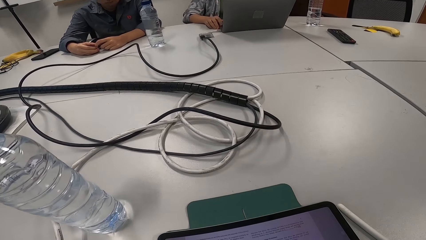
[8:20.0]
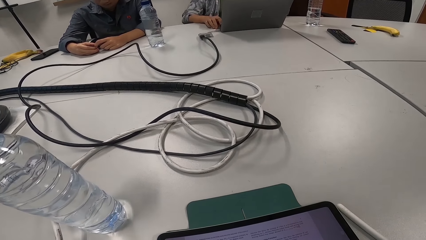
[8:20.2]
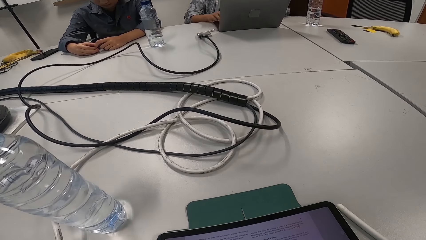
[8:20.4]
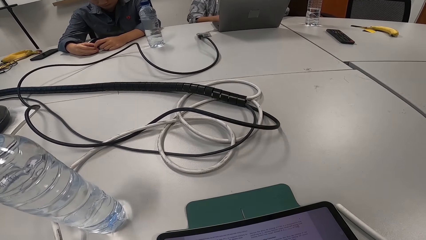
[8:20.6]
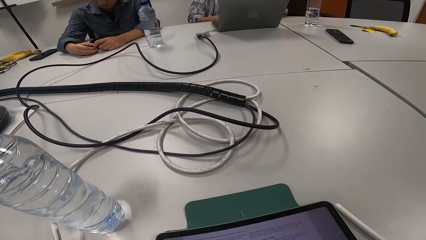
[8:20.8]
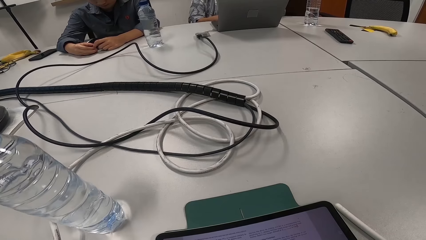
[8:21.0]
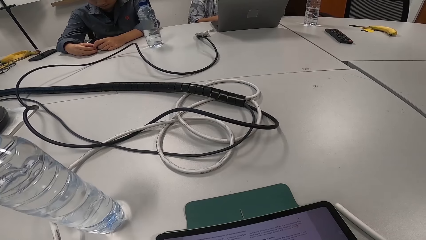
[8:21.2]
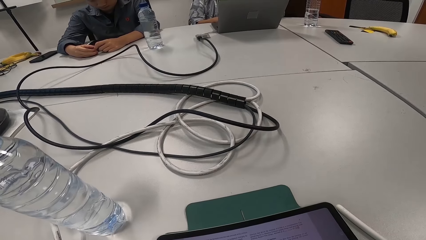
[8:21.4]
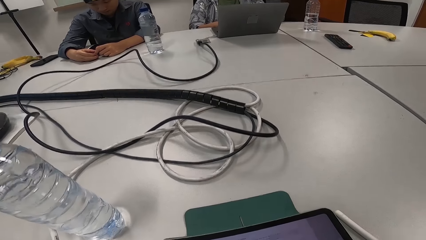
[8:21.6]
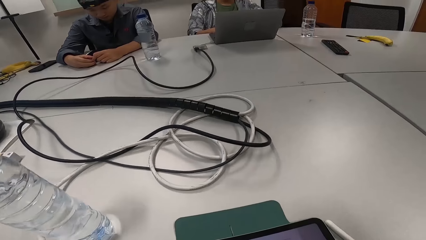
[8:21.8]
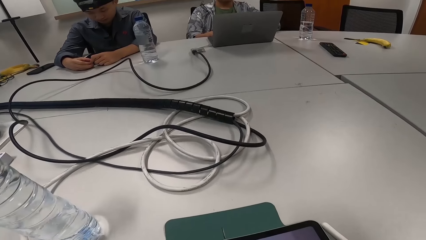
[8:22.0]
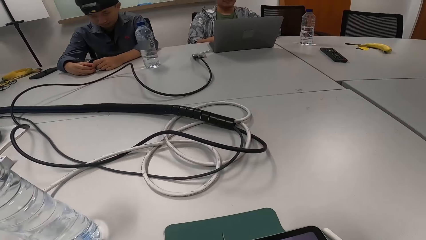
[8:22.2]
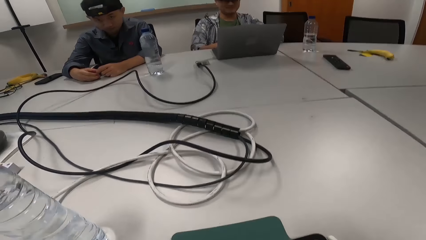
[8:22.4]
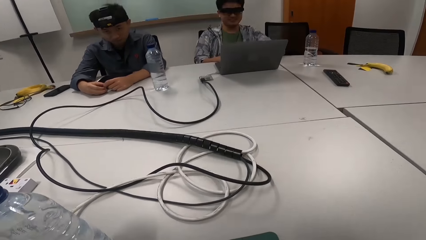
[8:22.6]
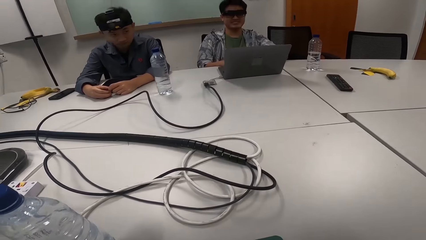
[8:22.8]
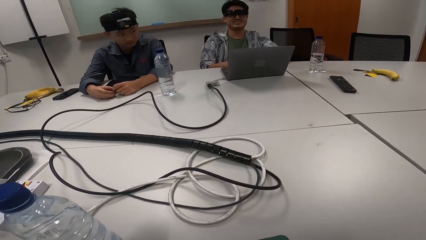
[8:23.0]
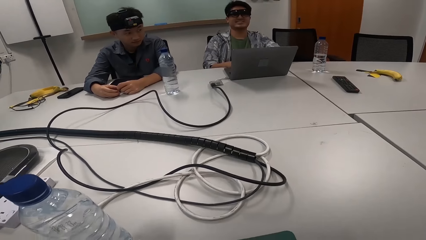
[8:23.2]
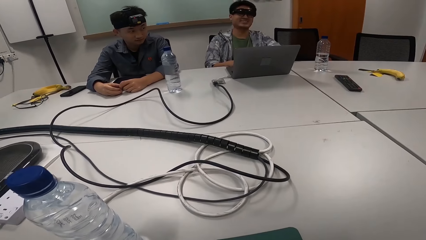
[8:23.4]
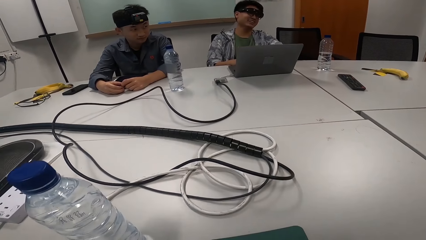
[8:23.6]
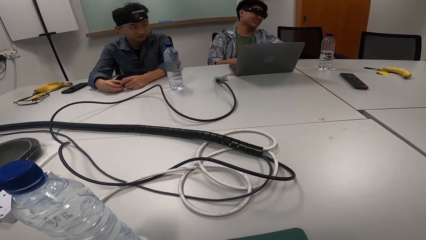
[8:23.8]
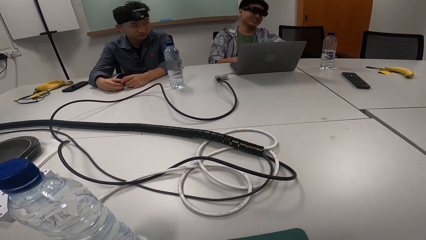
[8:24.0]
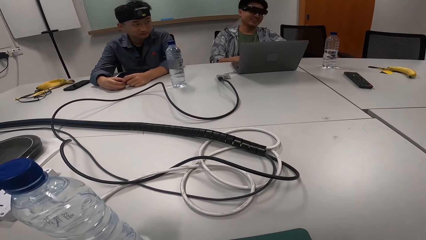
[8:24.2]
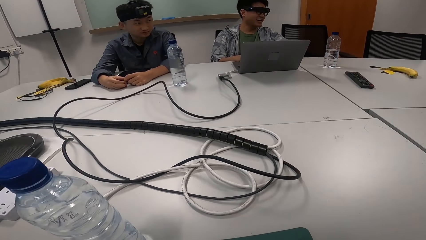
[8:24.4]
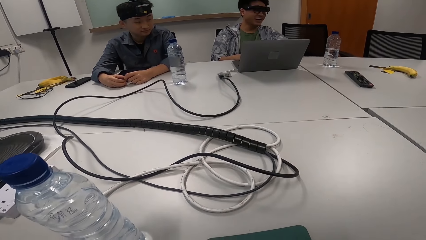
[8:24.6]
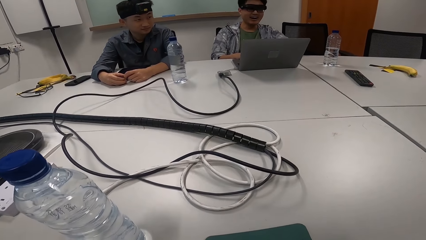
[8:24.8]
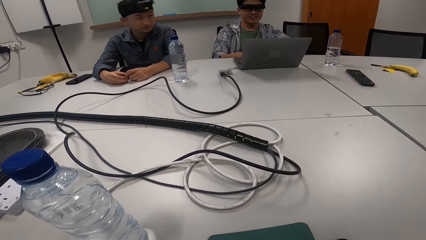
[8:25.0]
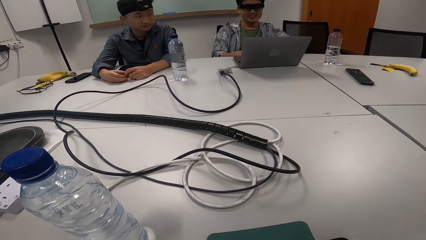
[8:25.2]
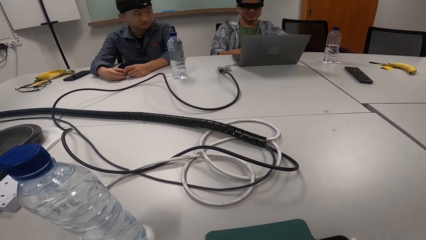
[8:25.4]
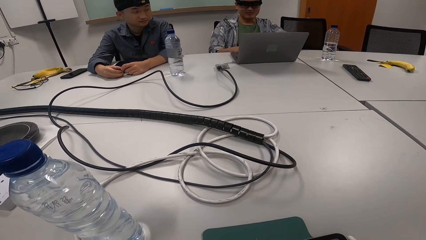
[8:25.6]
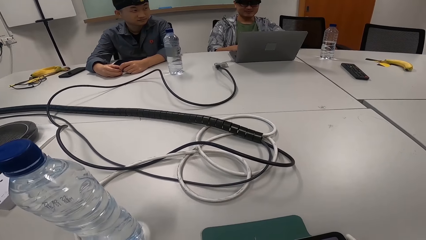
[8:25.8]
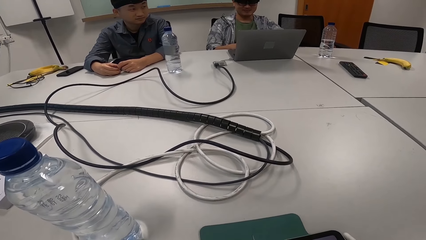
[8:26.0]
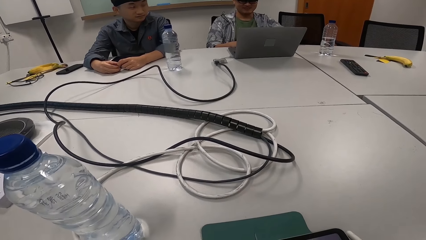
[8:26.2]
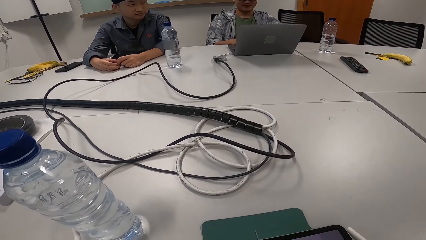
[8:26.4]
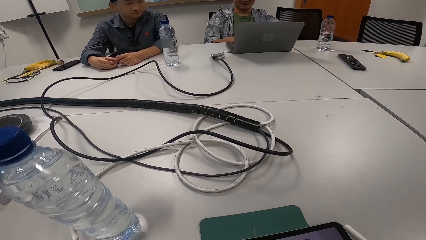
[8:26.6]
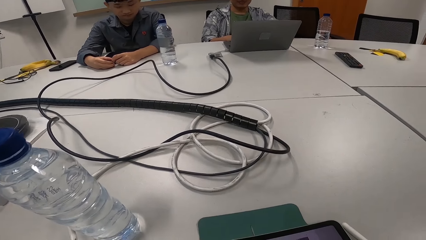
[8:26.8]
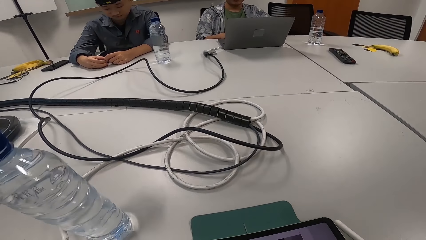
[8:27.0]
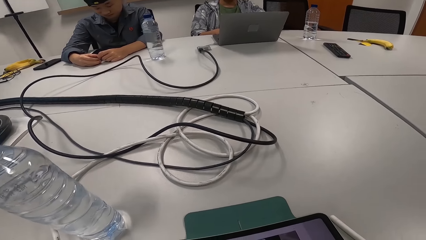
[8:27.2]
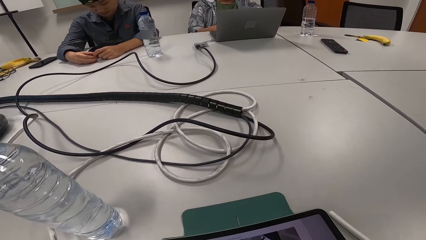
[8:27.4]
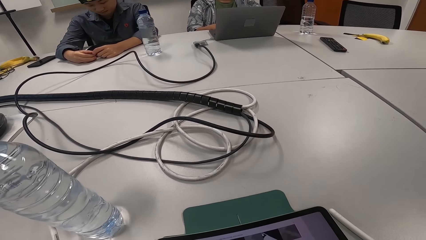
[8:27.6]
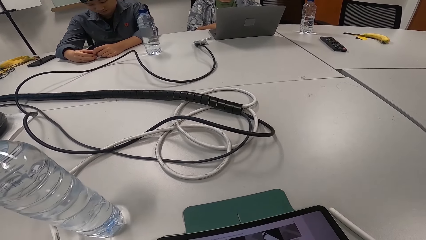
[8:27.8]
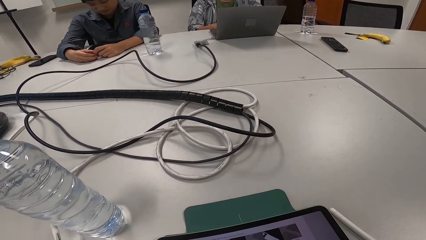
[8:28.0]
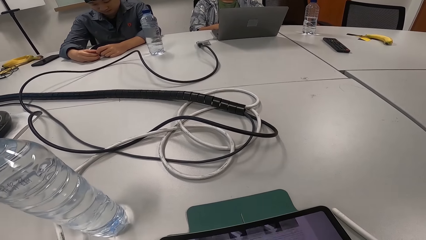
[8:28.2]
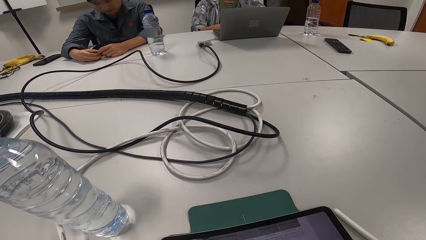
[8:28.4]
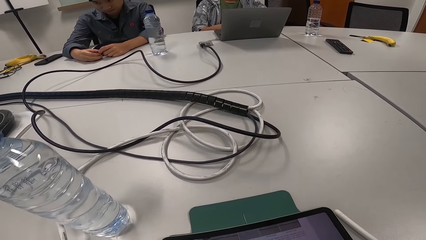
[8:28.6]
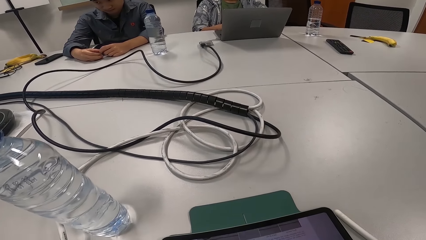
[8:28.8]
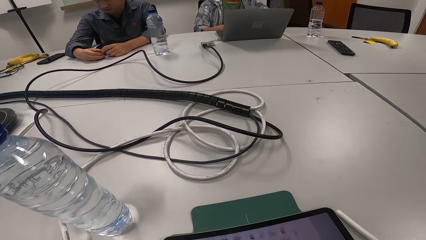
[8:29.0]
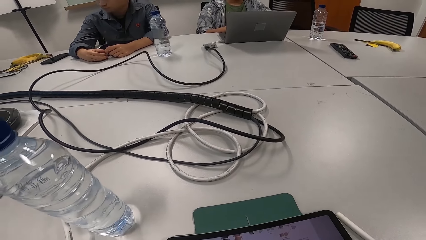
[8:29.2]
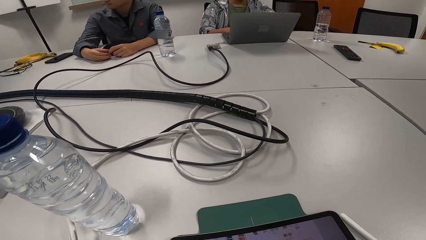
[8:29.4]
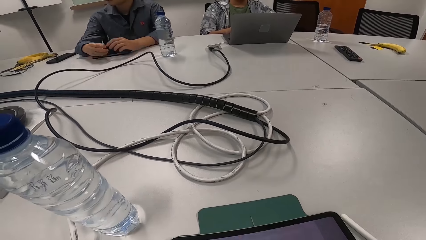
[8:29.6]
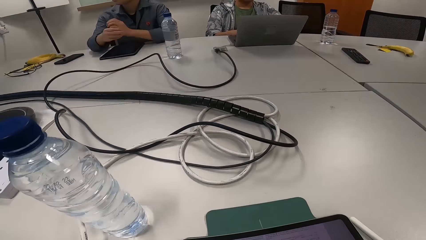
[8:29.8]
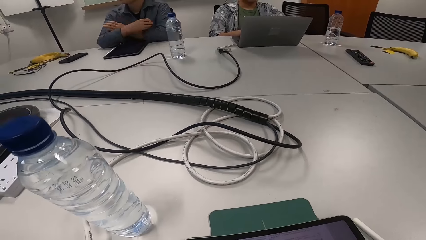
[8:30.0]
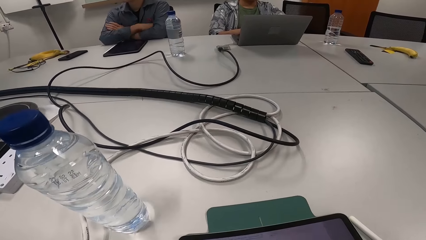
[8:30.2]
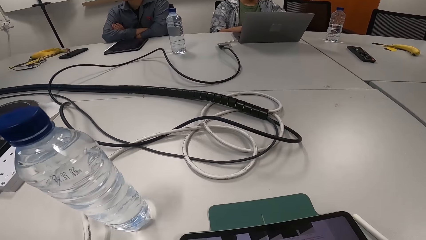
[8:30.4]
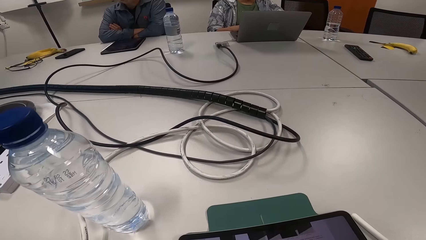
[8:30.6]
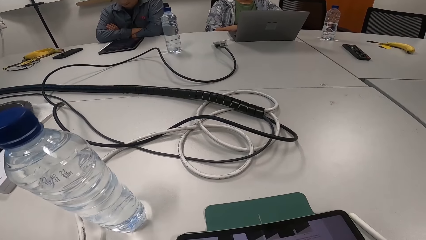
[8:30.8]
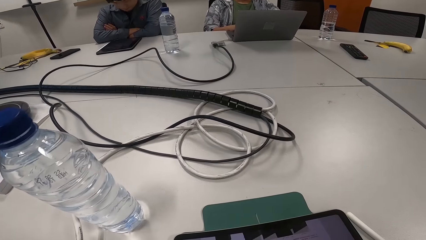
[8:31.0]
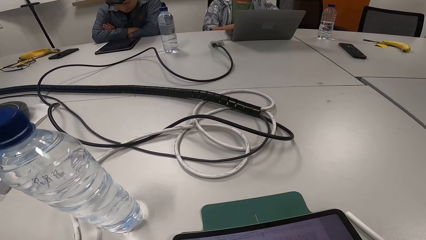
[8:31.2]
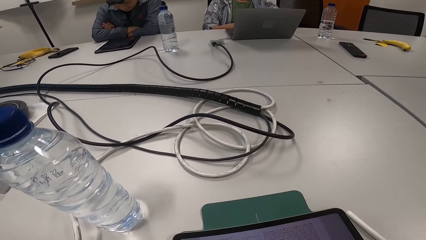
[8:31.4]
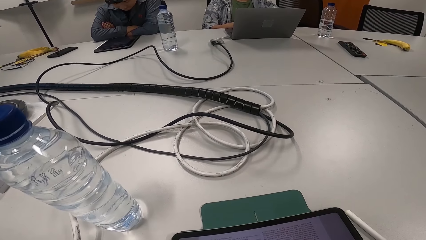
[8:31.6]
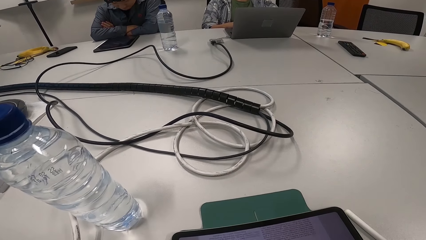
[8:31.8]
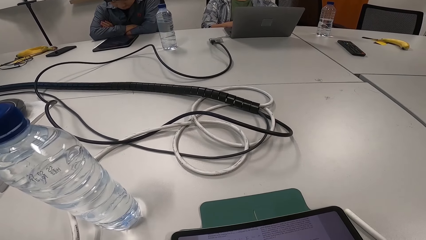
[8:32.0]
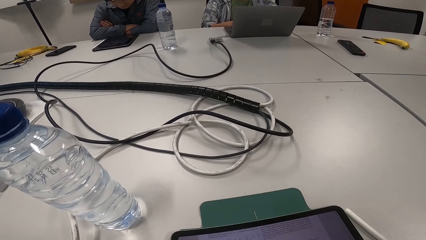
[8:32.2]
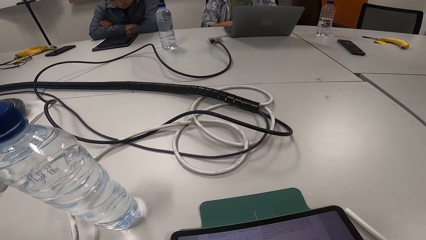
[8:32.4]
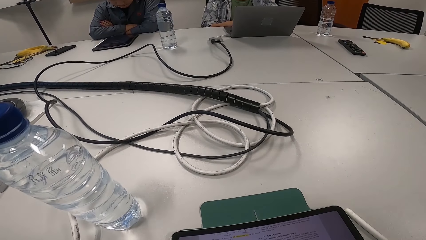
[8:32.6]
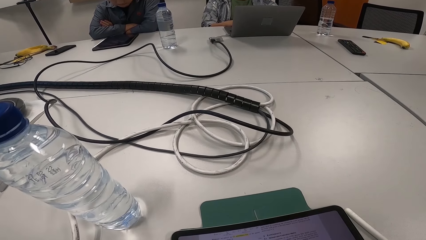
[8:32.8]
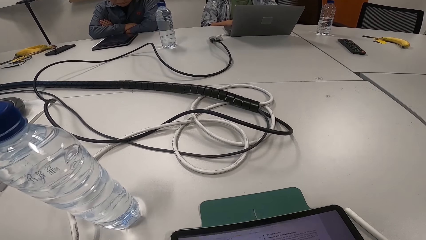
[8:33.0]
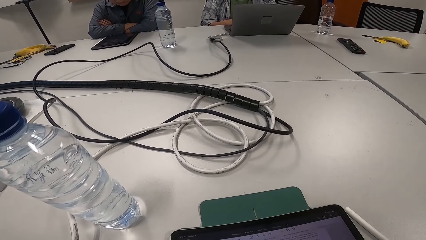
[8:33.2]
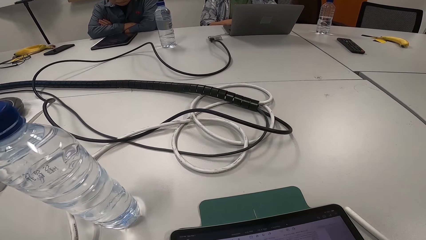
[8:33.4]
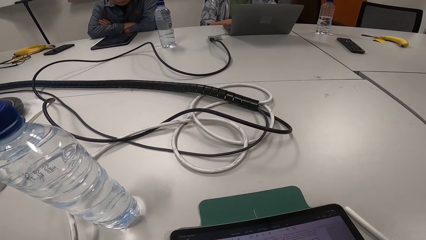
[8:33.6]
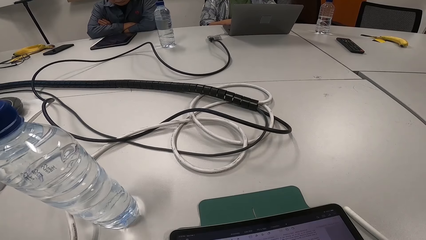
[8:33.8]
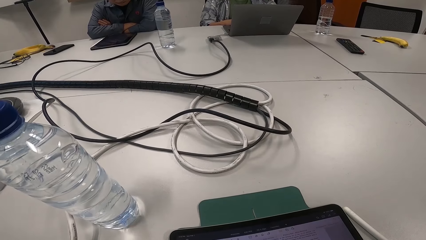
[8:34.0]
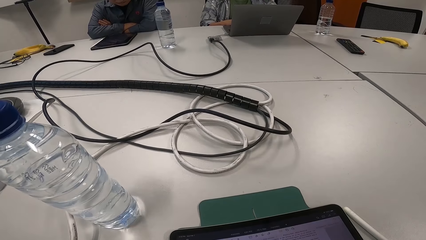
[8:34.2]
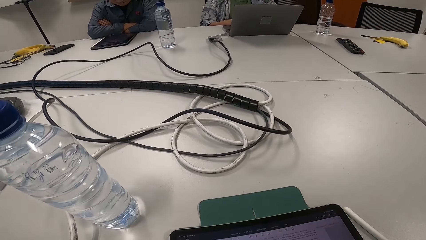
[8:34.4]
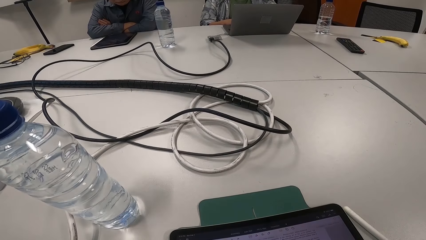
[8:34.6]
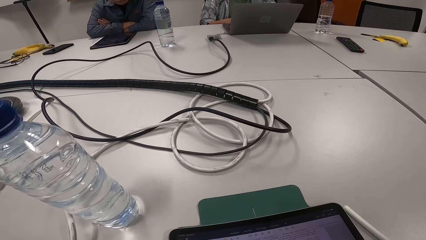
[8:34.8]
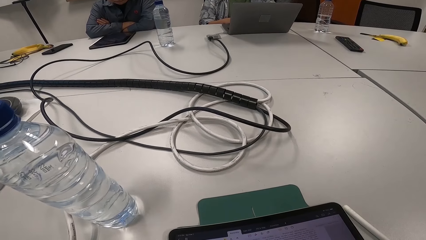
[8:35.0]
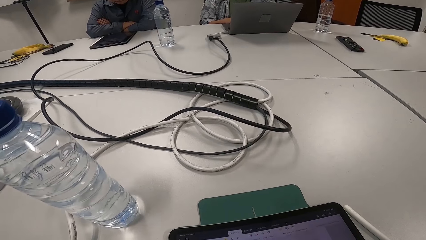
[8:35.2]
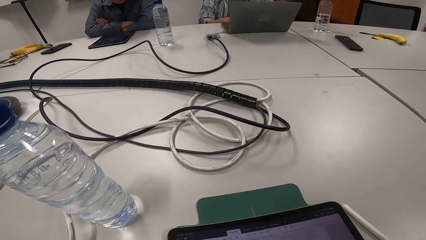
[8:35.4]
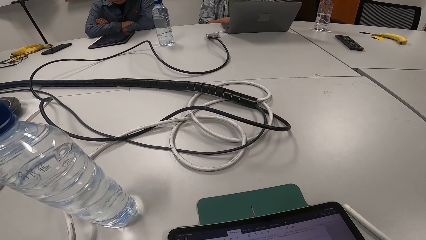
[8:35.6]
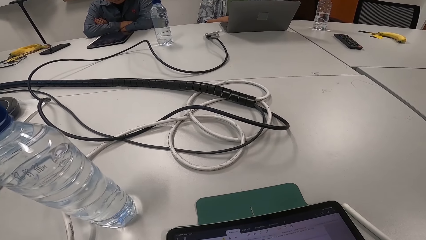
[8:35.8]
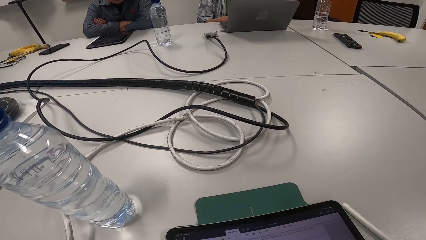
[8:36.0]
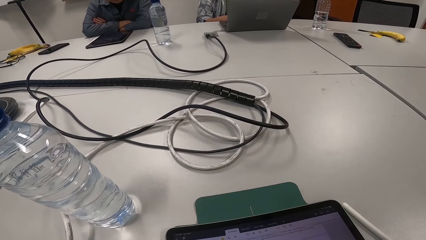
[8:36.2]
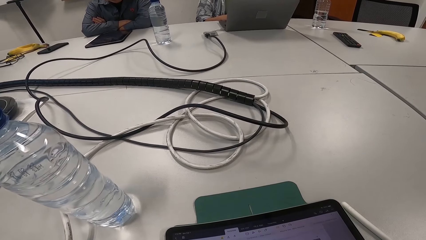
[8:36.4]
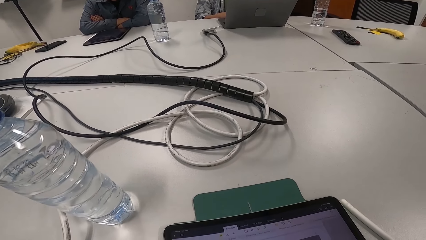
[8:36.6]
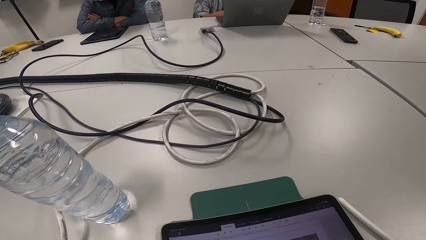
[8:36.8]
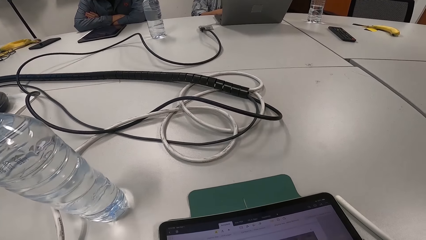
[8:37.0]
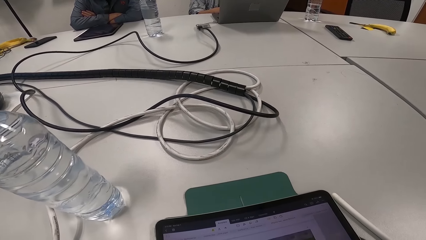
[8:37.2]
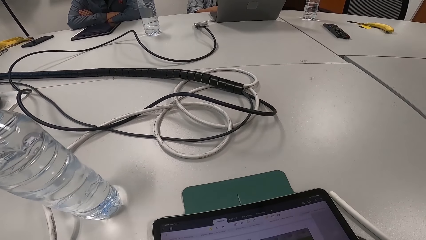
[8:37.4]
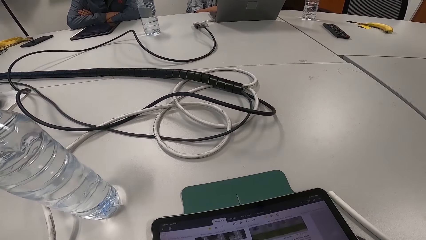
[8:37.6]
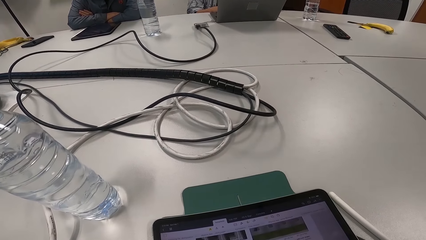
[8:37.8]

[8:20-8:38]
The camera wearer operates the tablet. A person types with both hands. The camera wearer observes a man. They operate the tablet. Another person looks at the tablet. The second person folds both hands together. The man talks to another man, a third man and the camera wearer. The camera wearer operates the tablet.
